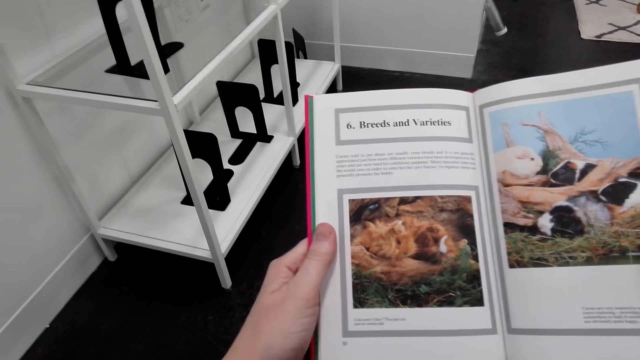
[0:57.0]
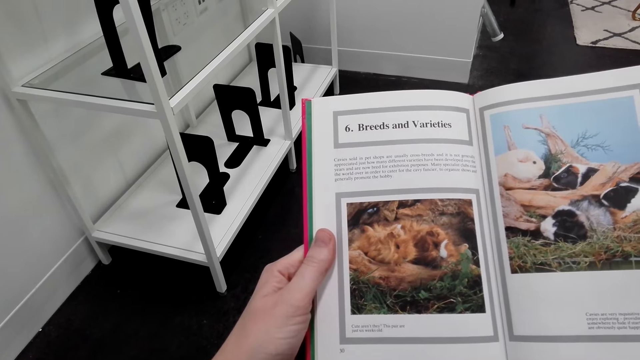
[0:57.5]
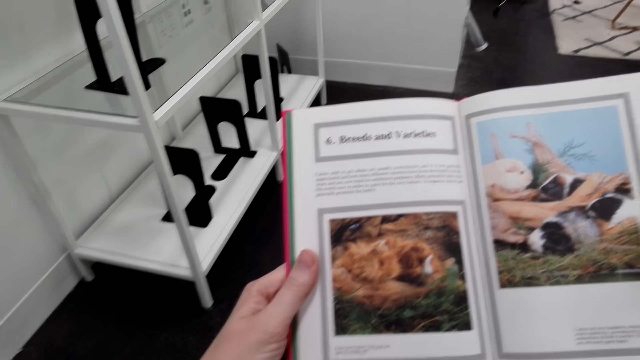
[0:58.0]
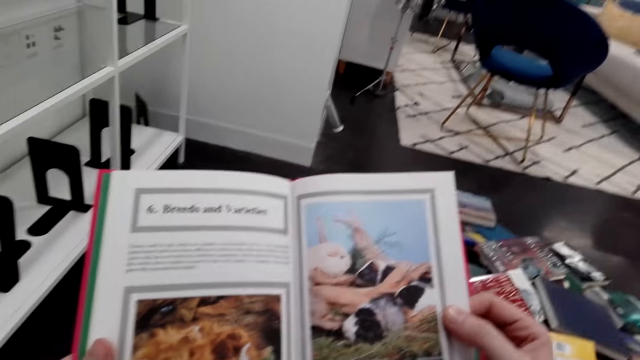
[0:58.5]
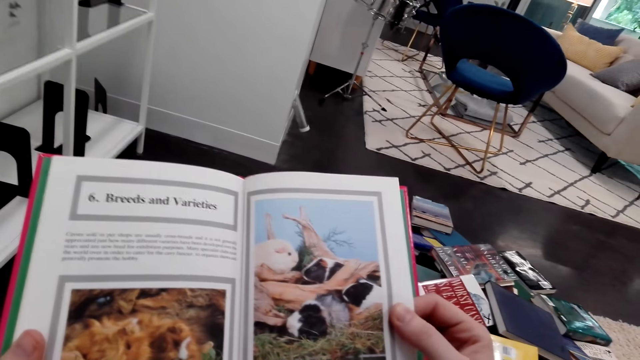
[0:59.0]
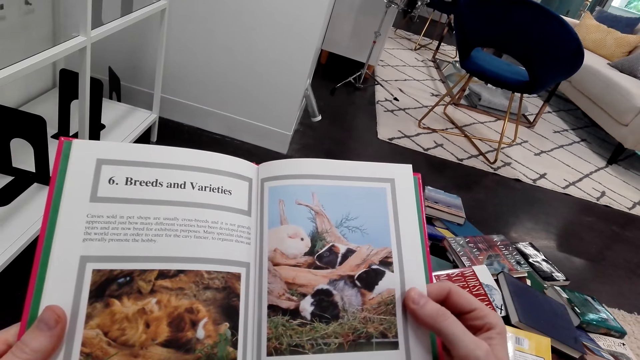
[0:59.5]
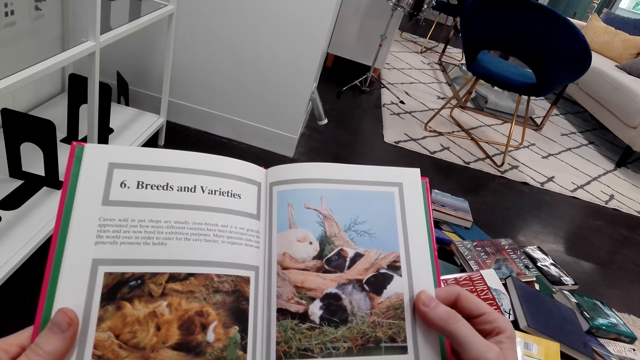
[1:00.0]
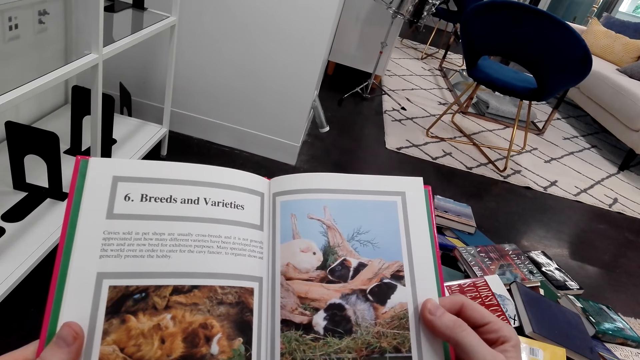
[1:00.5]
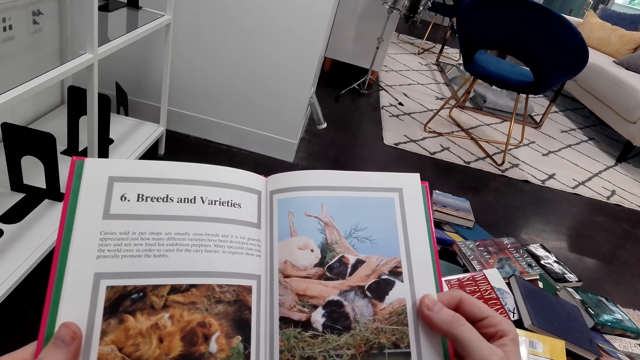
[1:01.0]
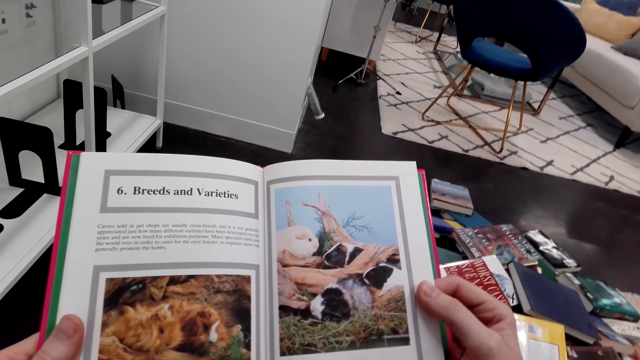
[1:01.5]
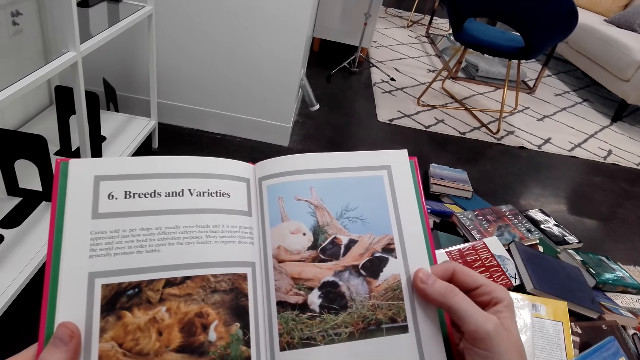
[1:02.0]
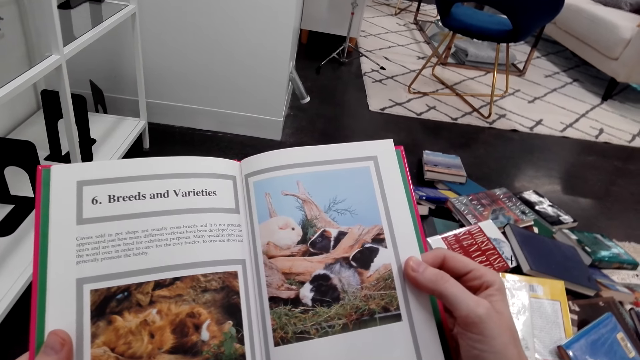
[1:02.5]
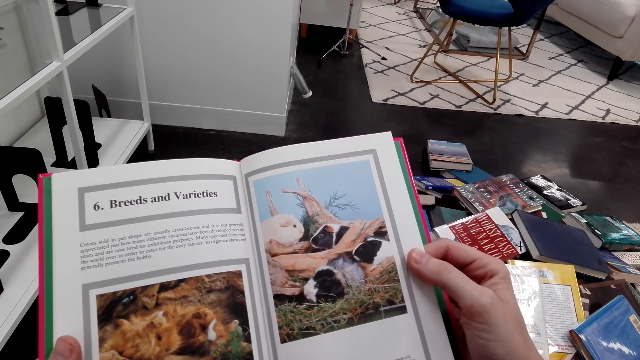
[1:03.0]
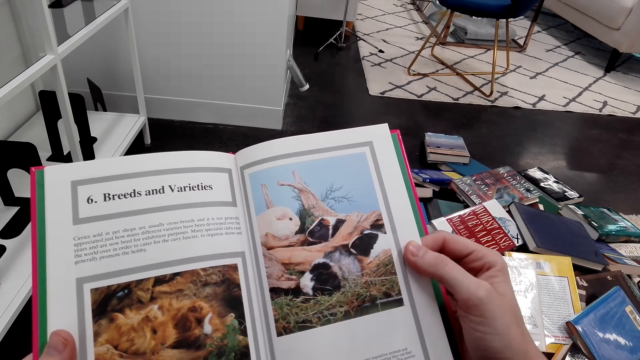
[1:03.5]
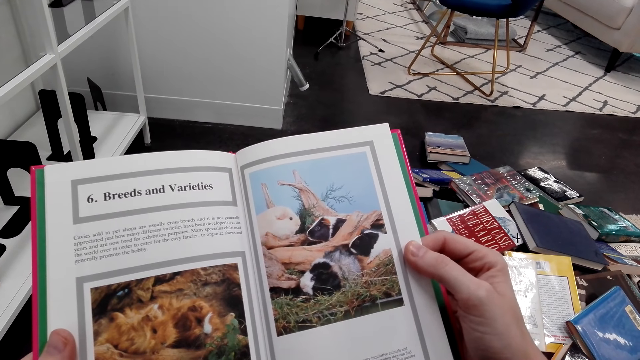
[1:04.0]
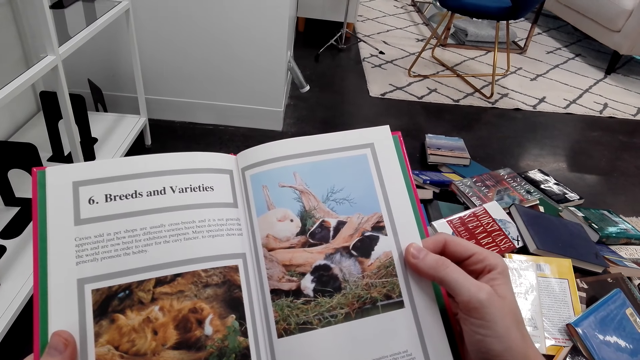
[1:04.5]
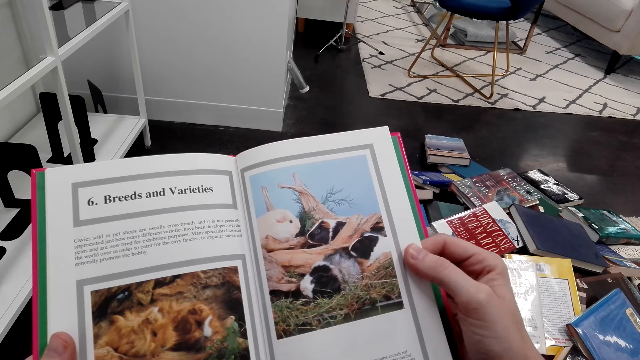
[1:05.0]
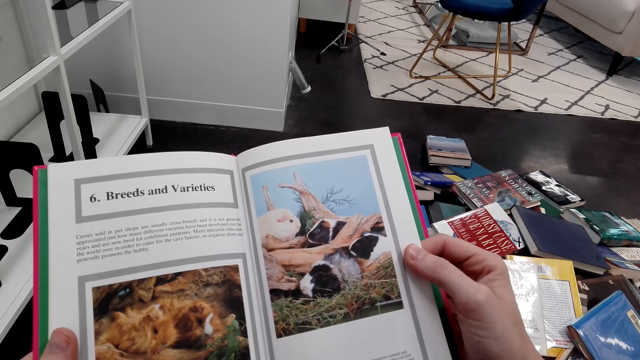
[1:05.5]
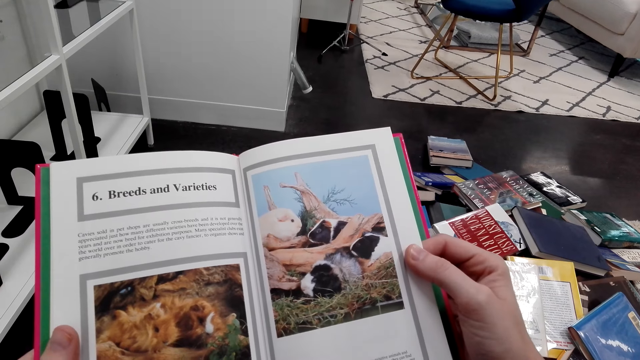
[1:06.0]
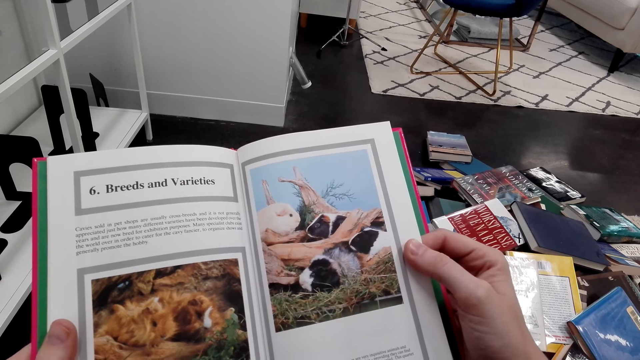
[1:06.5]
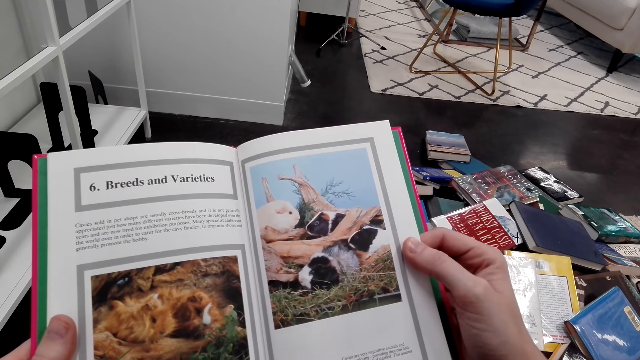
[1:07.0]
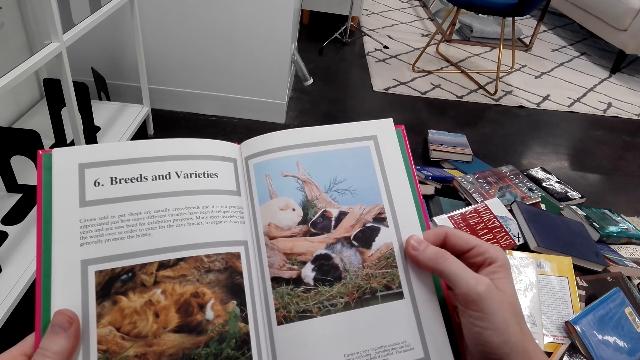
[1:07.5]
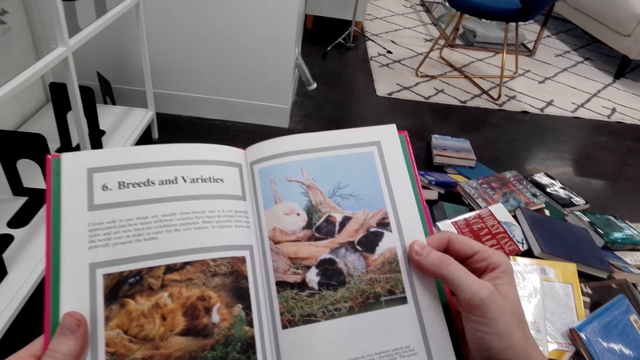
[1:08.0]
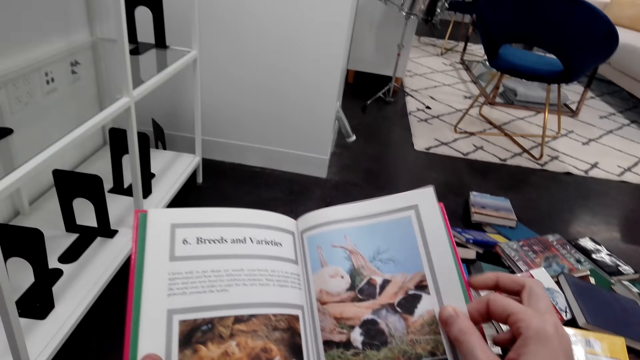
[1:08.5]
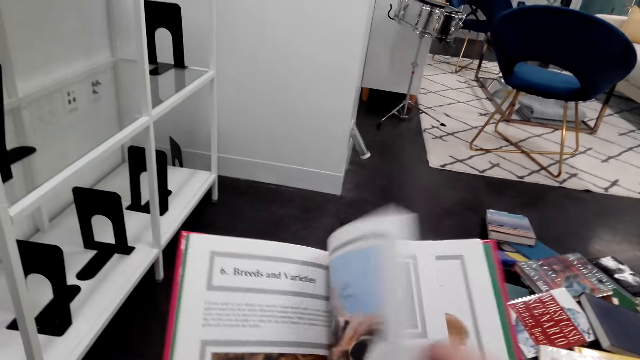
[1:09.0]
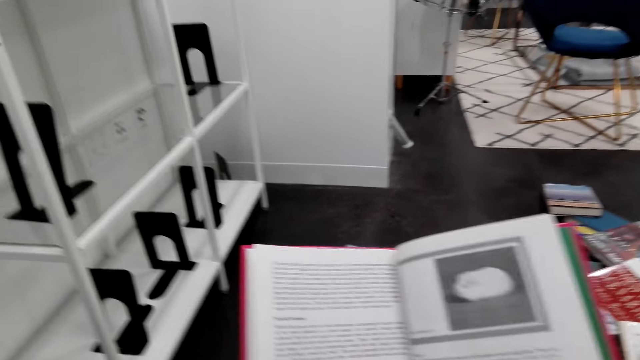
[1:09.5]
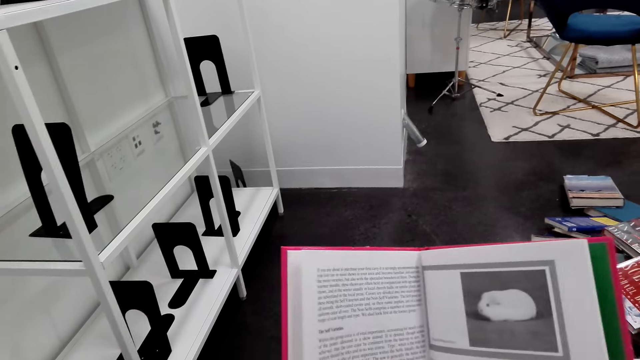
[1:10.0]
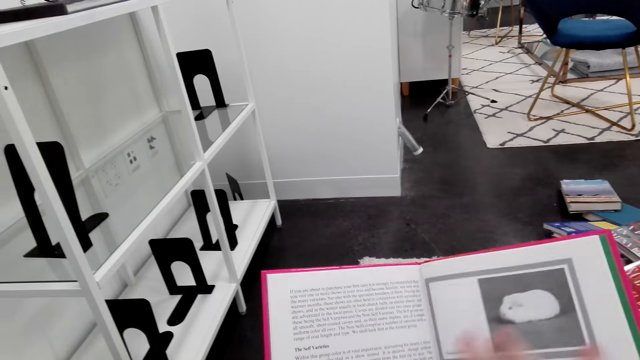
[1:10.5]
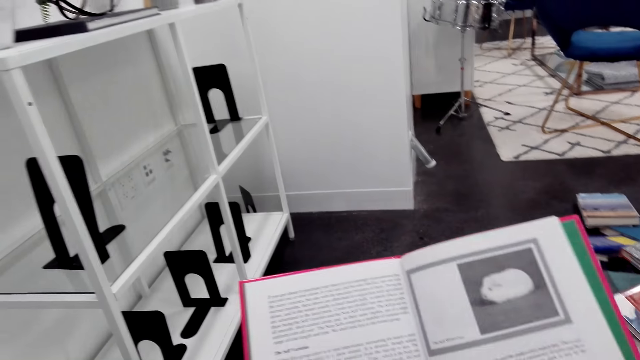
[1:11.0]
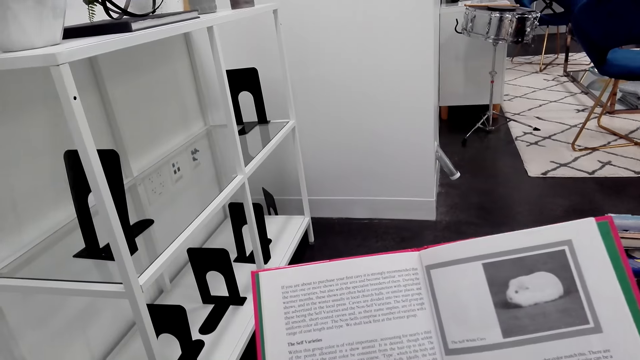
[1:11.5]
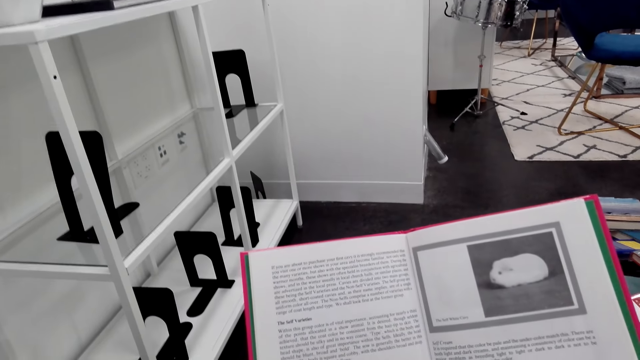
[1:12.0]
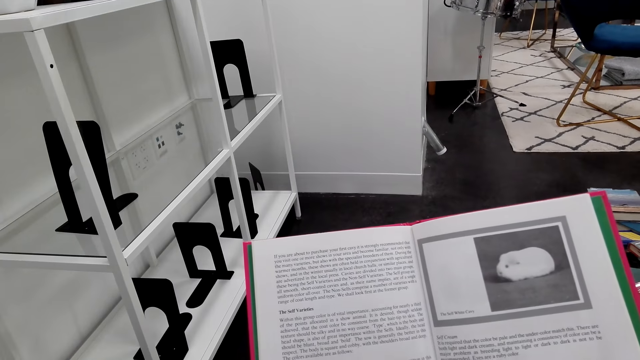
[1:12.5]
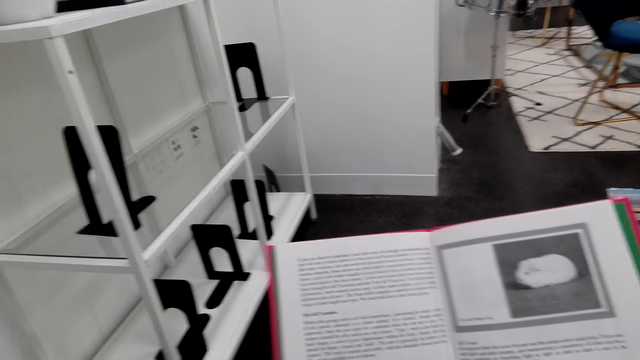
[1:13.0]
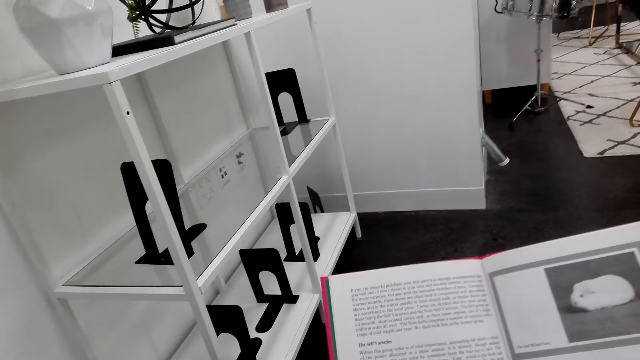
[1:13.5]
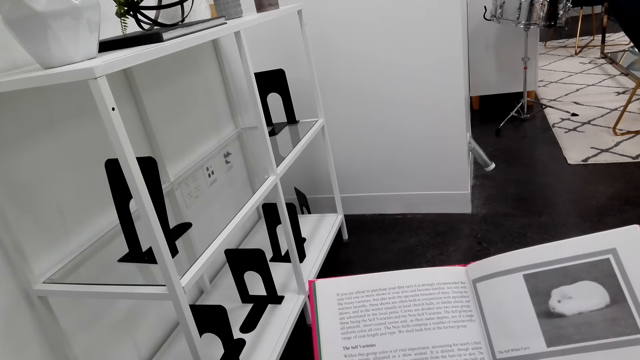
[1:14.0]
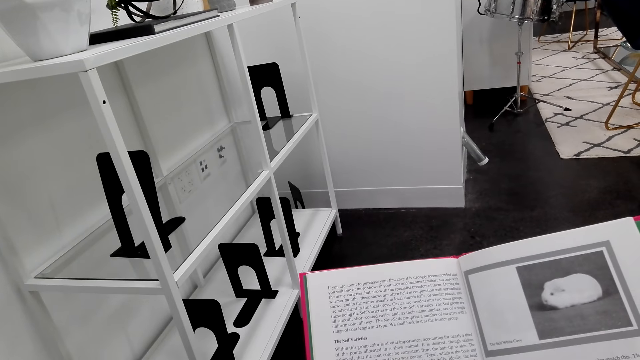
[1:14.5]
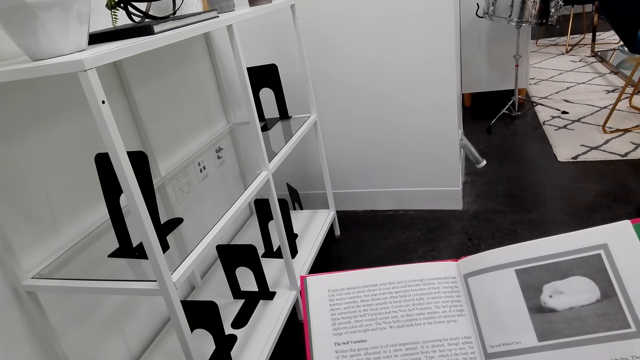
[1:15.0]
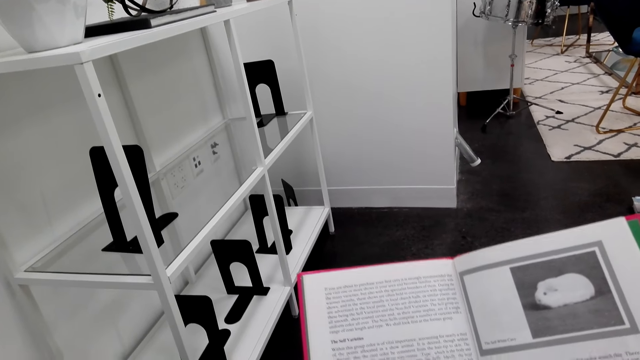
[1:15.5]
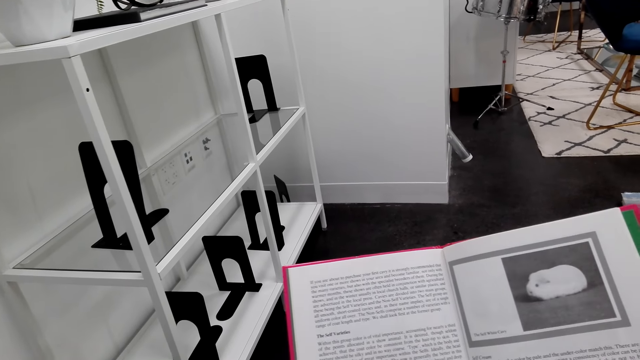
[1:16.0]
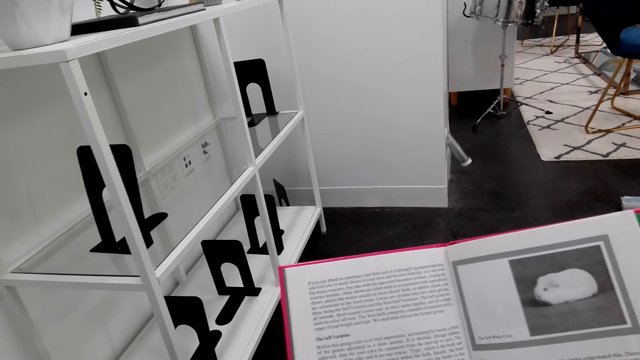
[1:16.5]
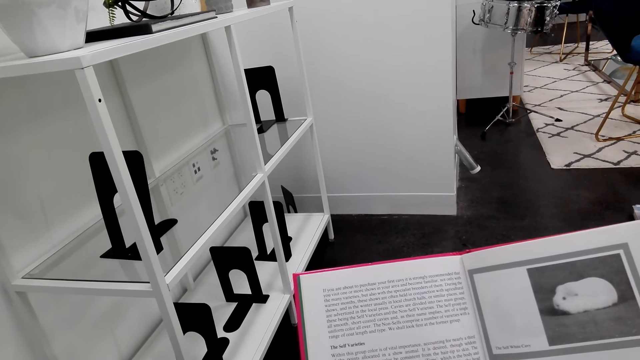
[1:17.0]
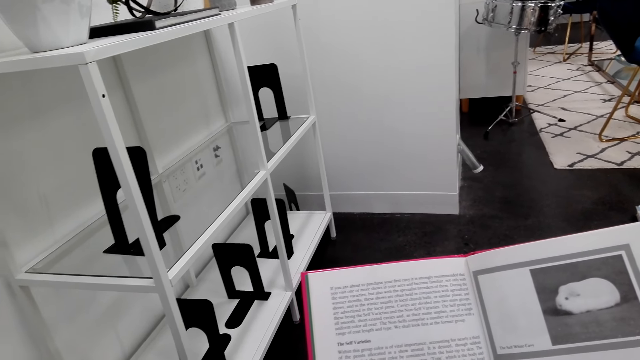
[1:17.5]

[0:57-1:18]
The camera wearer reads the book. They turn the book page. They move their hand on the book. They read the book.
